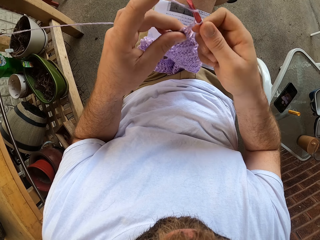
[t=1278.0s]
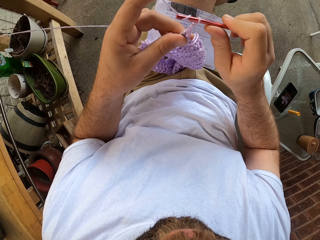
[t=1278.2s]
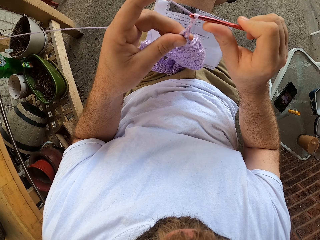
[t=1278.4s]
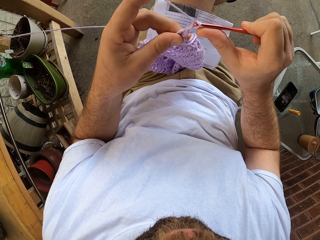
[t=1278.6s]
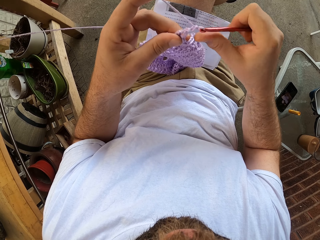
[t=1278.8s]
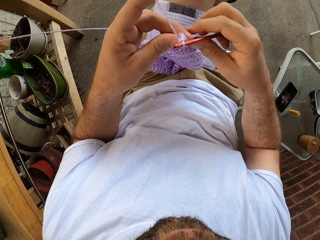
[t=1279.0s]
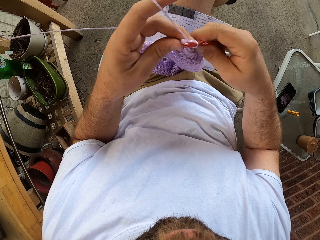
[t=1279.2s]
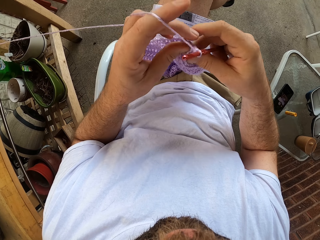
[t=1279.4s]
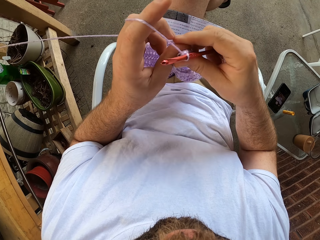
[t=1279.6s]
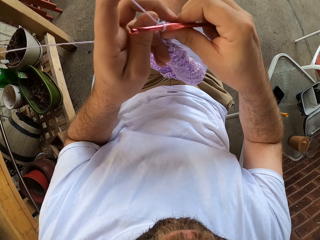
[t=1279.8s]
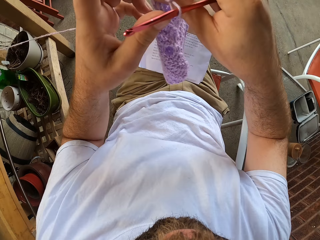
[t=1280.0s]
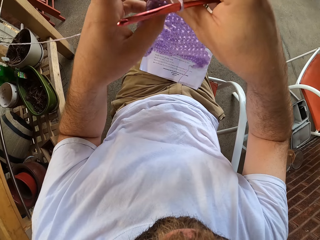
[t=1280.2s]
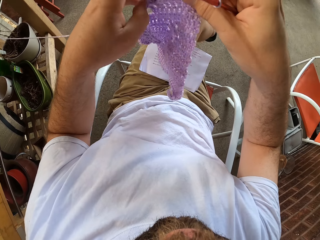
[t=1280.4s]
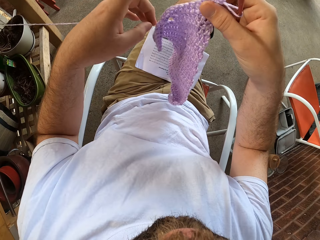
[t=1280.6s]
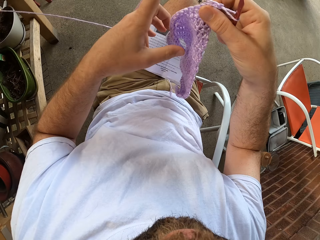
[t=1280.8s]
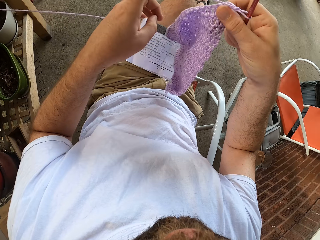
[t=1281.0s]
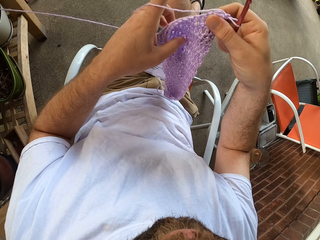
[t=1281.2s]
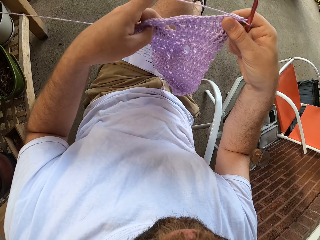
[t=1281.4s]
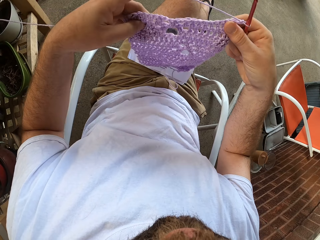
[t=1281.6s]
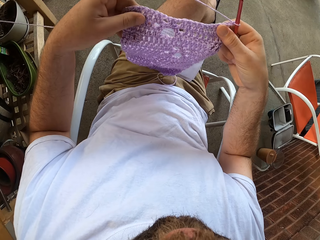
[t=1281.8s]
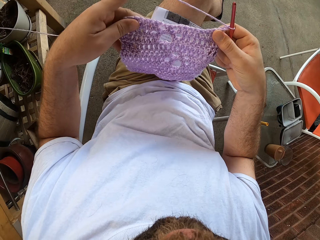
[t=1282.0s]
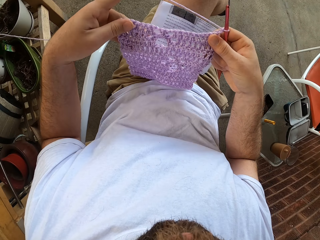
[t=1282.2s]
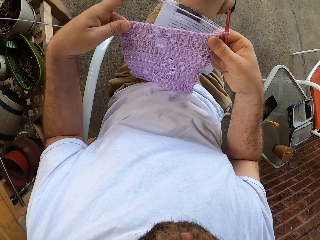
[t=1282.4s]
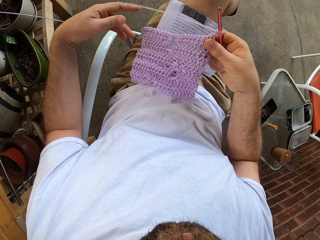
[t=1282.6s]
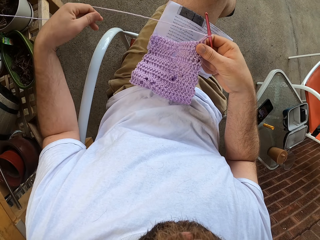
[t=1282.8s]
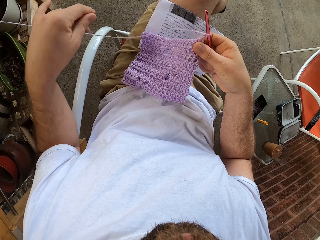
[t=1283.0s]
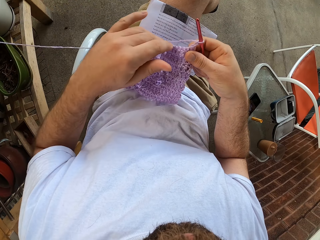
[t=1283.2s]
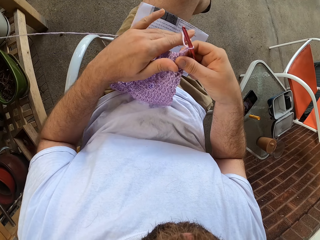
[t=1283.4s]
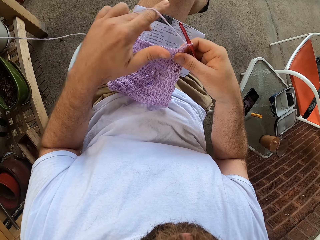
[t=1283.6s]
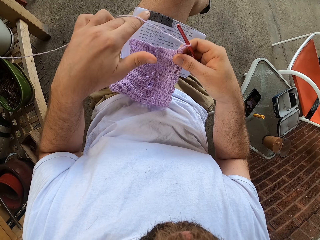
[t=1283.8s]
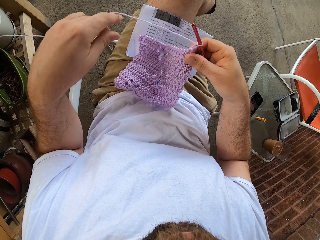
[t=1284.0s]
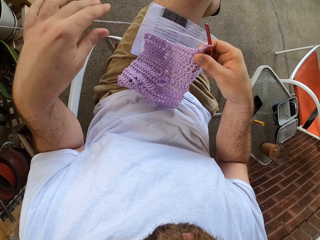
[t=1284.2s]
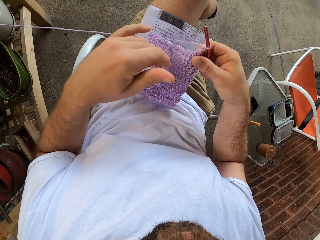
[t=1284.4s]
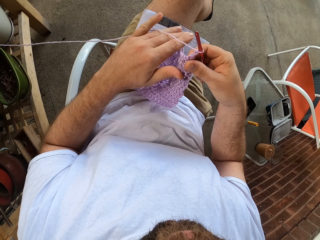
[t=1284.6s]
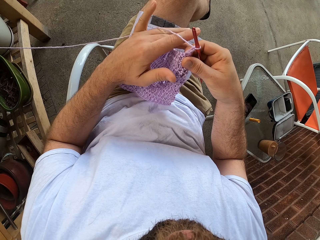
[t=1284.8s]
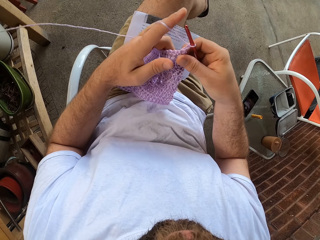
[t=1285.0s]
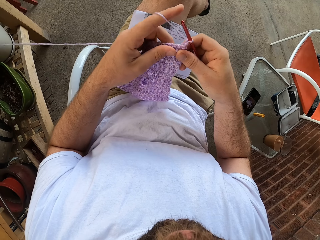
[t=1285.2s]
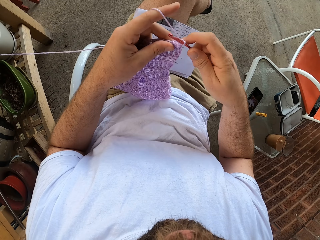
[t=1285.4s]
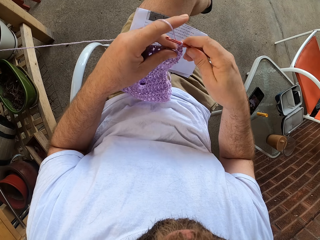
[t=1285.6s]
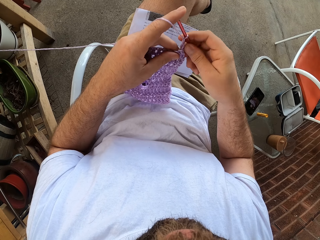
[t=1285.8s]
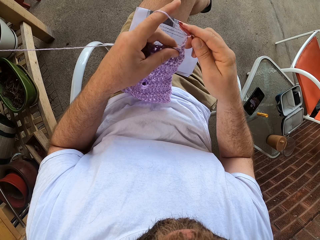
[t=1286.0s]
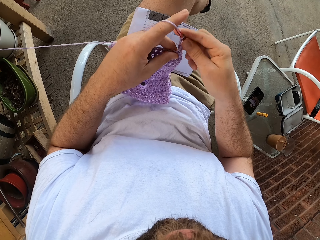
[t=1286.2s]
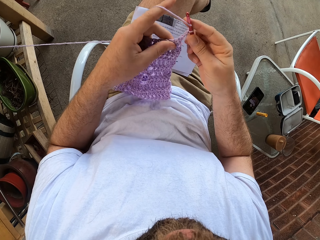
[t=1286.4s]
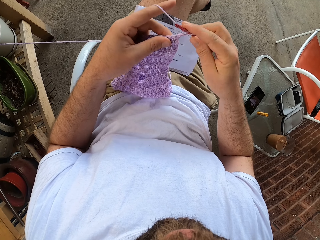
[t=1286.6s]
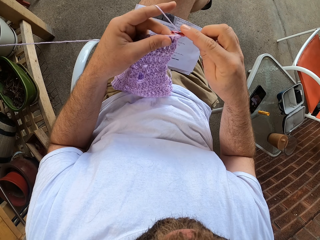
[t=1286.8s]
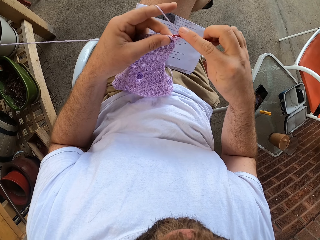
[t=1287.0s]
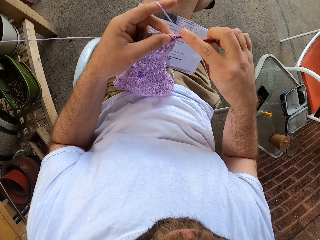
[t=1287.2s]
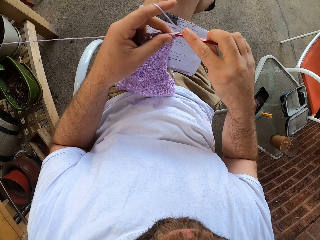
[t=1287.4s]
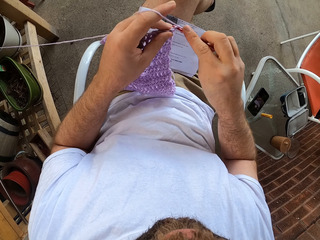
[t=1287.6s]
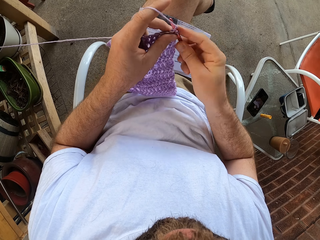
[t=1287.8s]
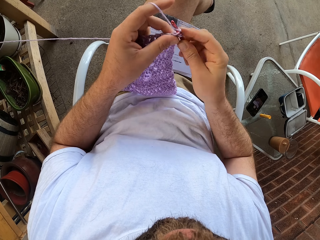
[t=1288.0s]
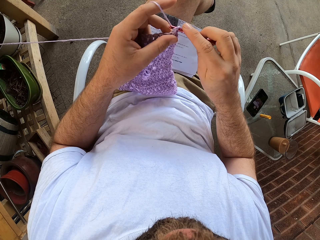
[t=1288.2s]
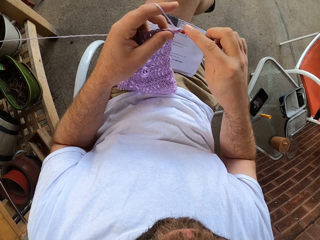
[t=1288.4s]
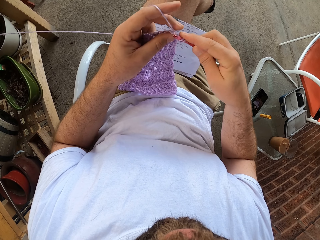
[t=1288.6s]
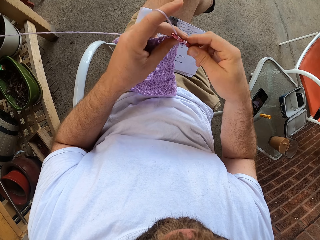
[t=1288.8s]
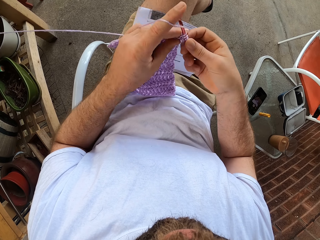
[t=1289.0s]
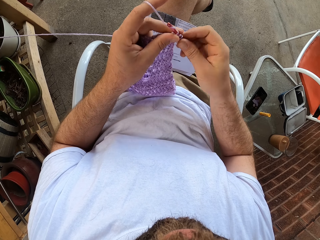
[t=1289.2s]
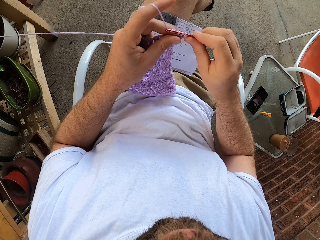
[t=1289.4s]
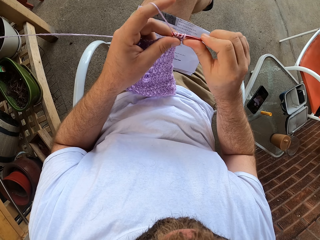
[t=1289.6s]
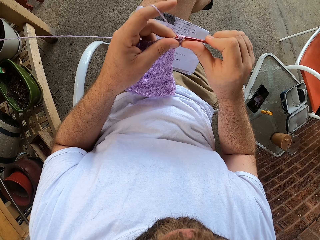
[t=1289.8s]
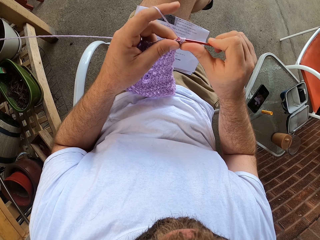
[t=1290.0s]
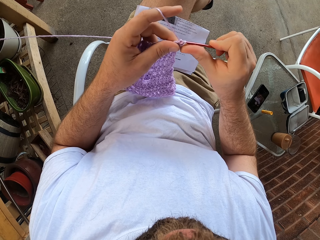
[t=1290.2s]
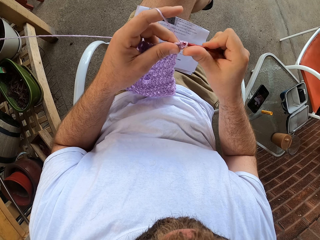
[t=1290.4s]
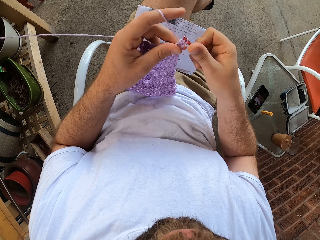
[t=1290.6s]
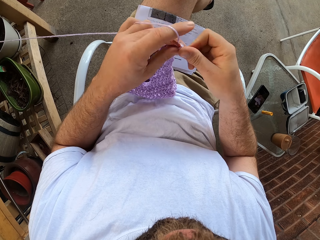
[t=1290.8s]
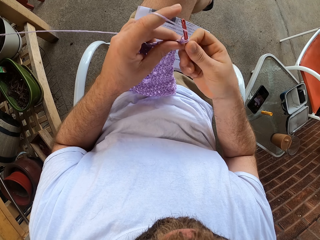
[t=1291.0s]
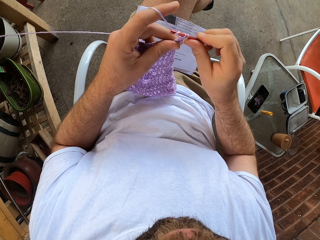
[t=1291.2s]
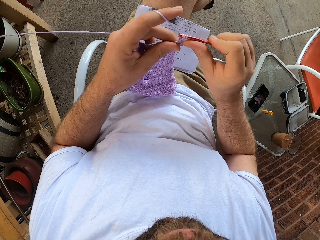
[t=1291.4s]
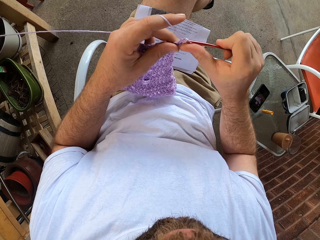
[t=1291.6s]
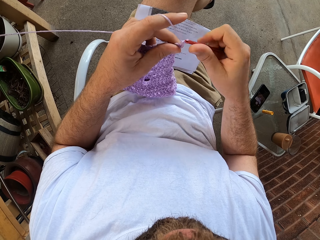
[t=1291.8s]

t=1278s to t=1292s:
The camera wearer adjusts the fabric with his left hand. He continues to knit the fabric with the needle or crochet hook in his right hand and the thread in his left hand. He loops the yarn around the crochet hook.

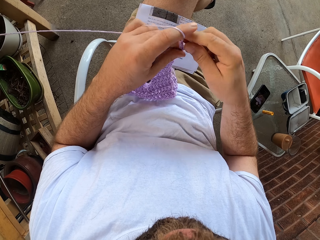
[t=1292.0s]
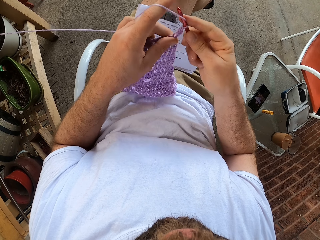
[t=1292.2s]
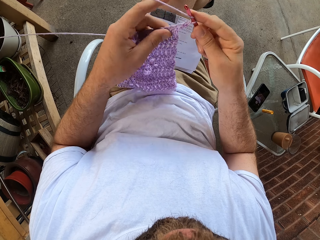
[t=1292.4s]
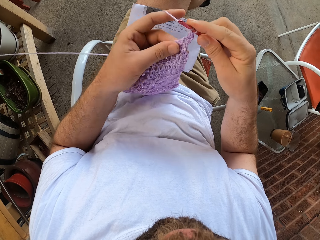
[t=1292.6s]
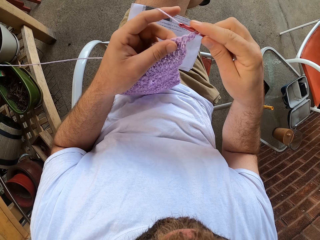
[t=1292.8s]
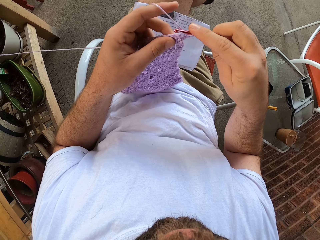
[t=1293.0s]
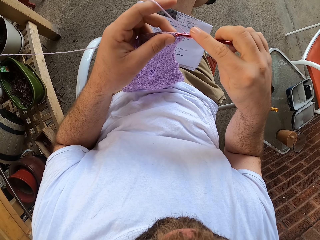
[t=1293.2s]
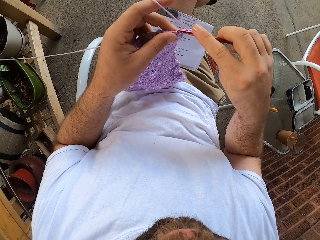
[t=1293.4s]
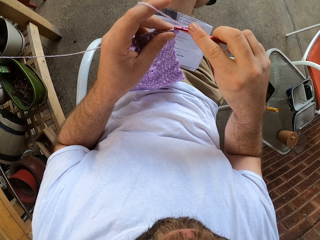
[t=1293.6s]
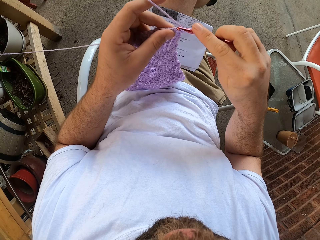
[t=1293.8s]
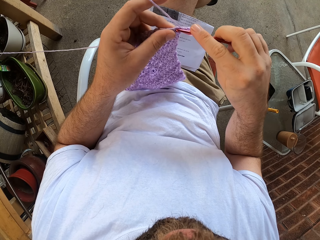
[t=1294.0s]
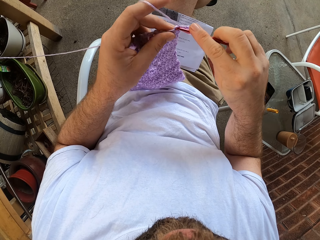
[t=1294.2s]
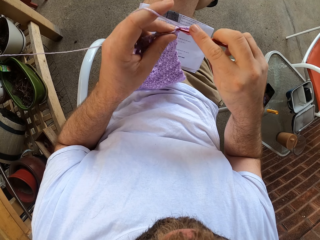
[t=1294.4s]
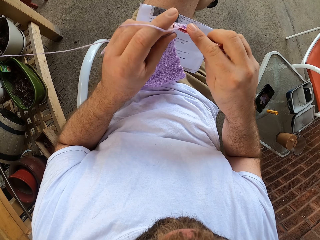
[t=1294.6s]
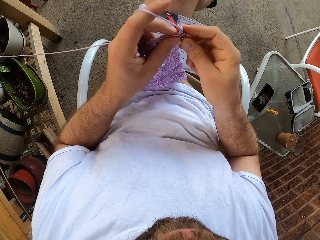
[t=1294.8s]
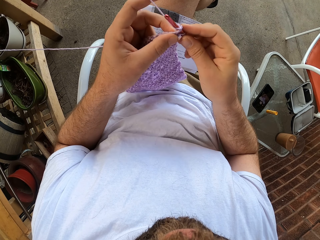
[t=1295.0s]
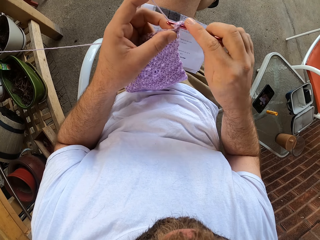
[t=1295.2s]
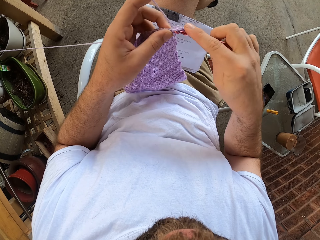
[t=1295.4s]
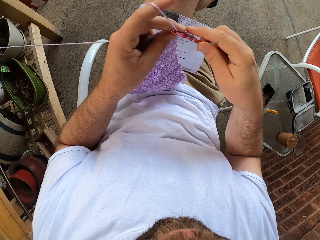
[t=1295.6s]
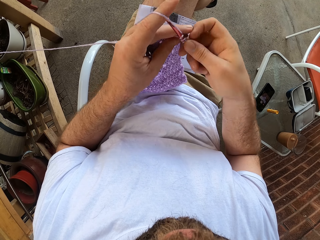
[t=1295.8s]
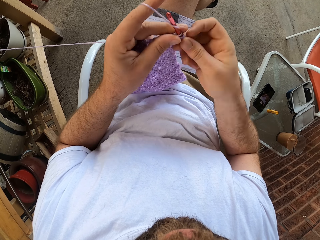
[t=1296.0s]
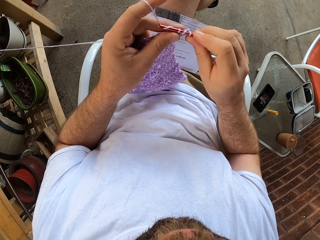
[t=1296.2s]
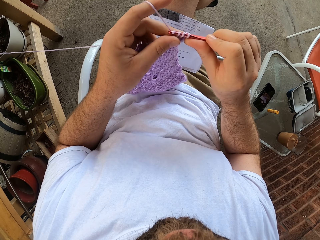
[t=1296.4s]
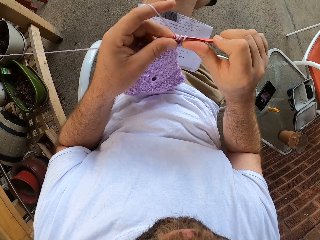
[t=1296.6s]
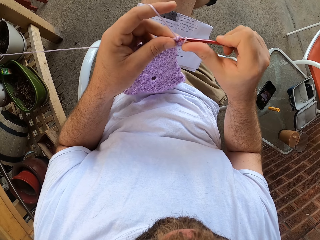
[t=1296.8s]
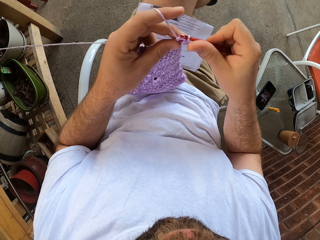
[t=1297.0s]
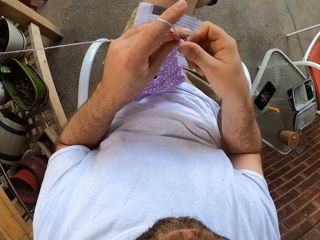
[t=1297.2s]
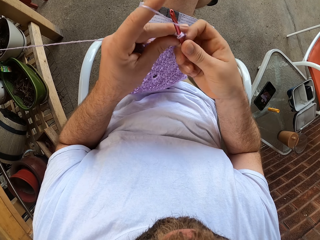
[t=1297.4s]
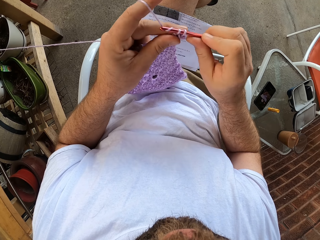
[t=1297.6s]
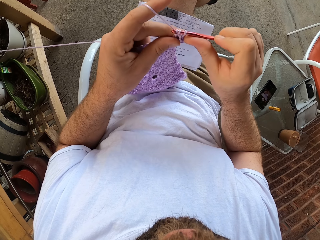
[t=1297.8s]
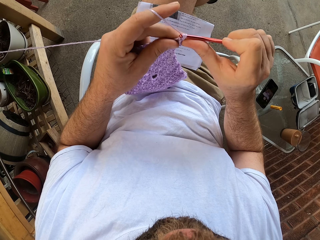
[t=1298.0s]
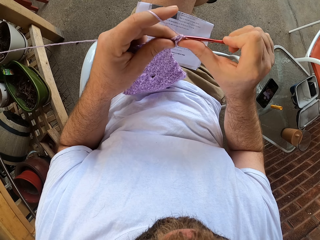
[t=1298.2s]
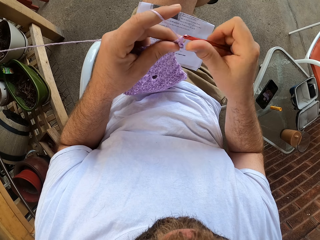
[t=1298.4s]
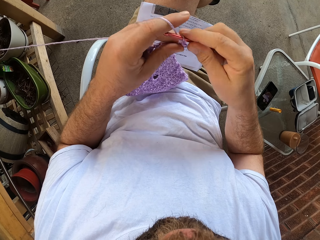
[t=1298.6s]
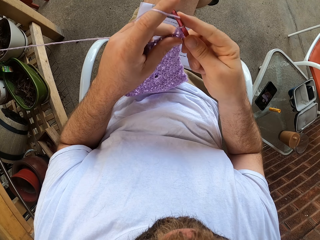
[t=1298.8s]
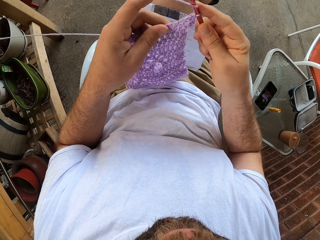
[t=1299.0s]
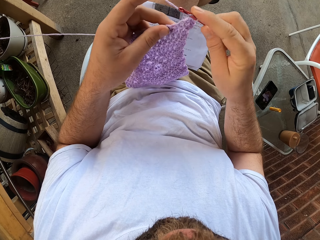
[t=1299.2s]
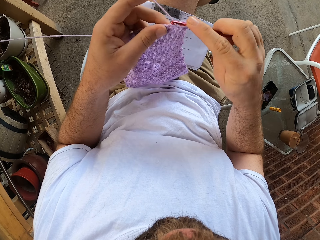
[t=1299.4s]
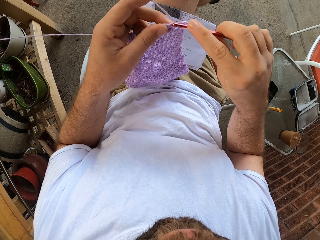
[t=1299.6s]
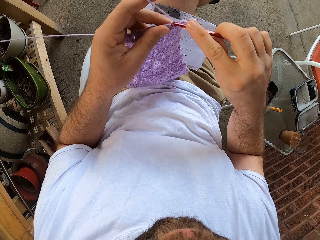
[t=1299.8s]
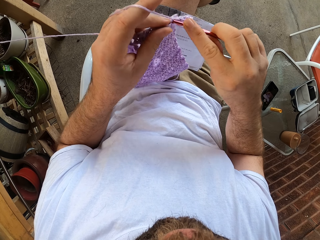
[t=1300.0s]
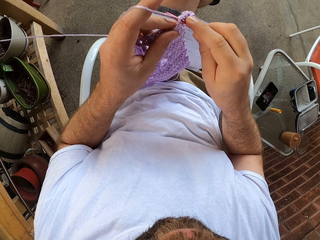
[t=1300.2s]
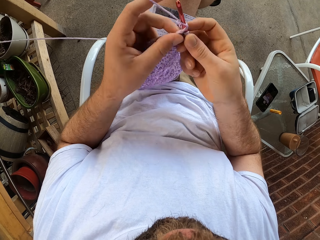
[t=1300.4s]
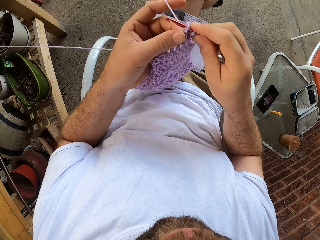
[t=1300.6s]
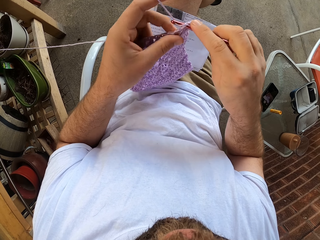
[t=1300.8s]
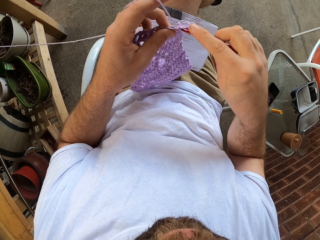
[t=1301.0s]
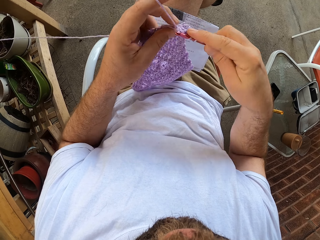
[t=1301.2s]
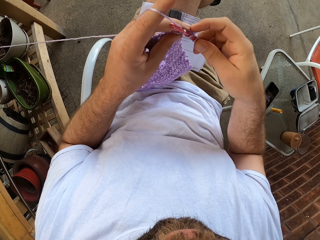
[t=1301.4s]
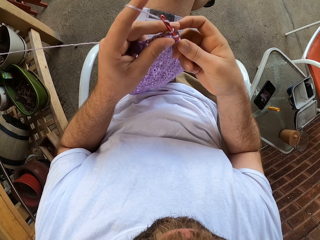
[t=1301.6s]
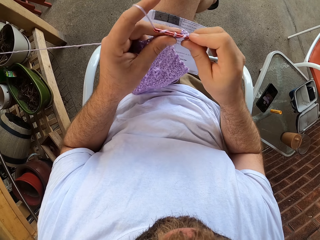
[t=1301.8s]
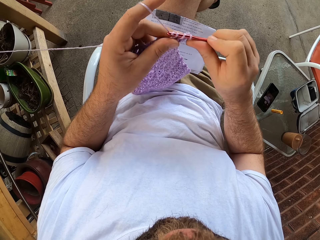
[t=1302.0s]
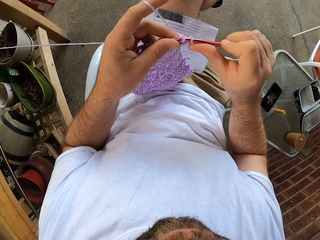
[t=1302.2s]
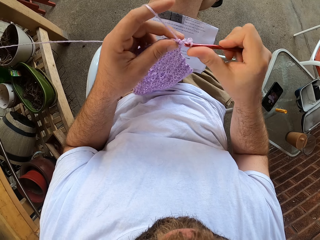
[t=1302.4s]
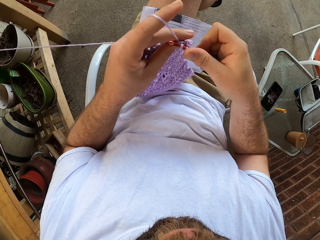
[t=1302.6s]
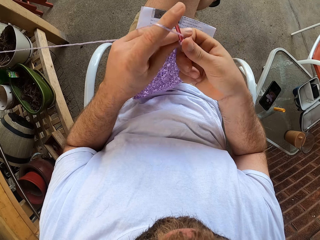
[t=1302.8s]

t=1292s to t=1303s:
The camera wearer adjusts the fabric. They crochet the fabric using the crochet hook.
